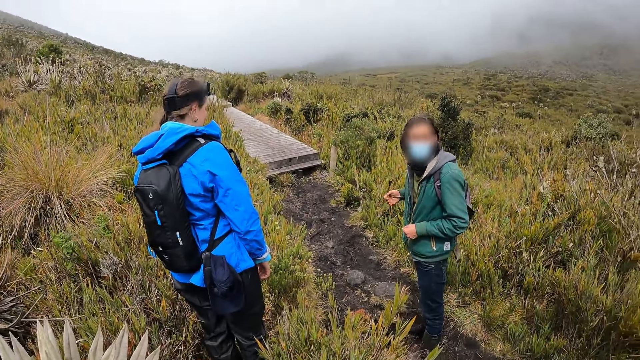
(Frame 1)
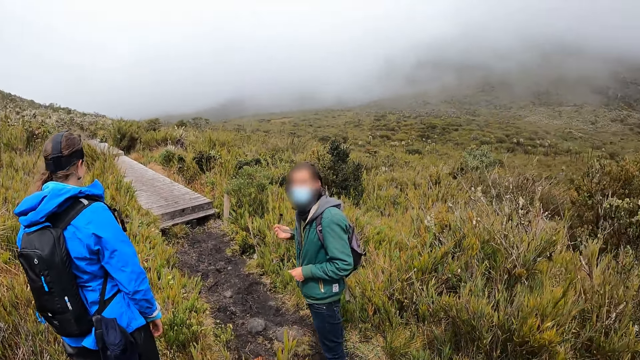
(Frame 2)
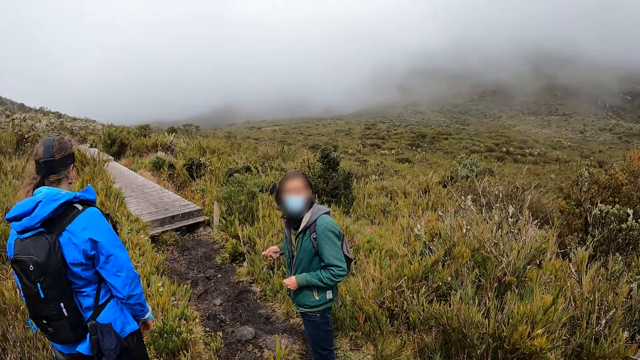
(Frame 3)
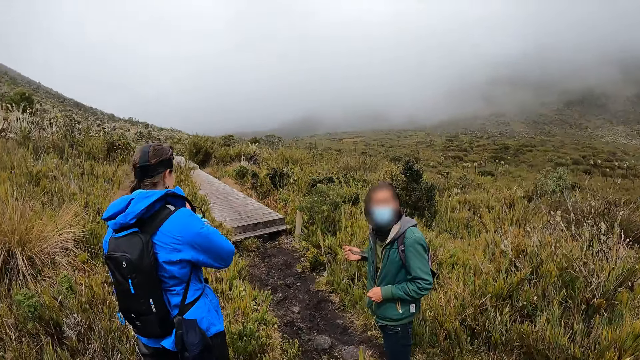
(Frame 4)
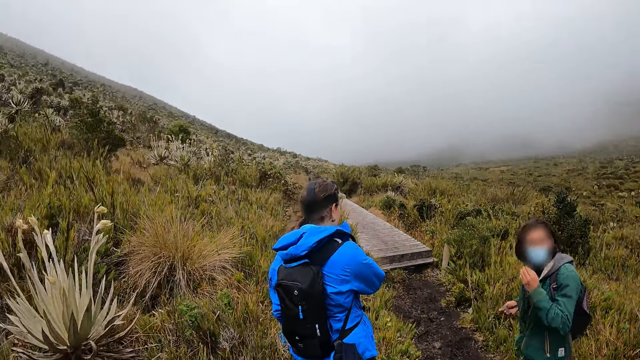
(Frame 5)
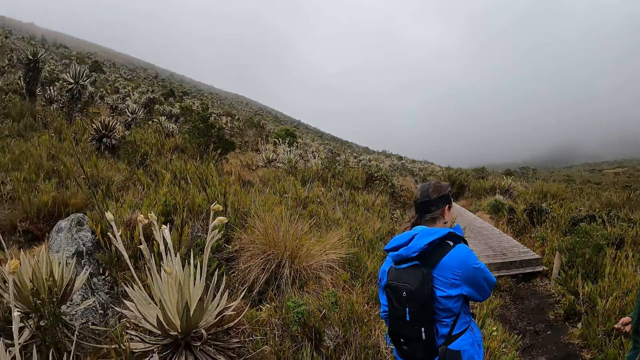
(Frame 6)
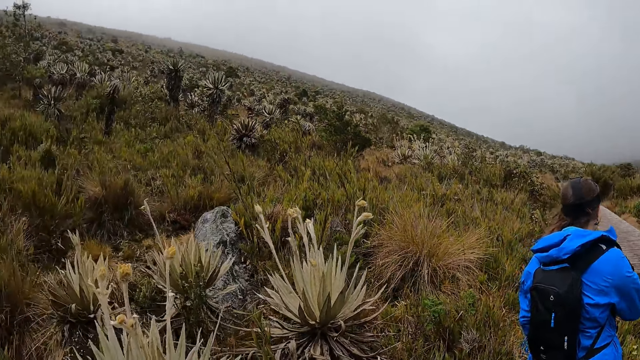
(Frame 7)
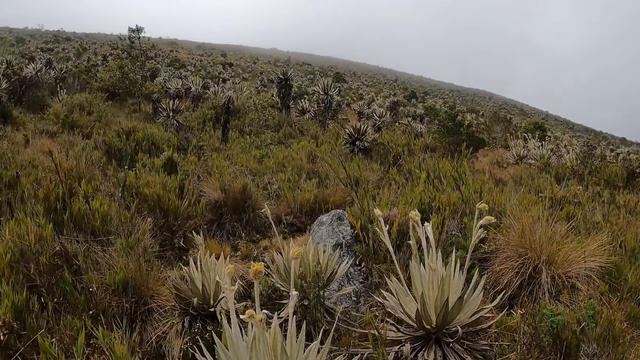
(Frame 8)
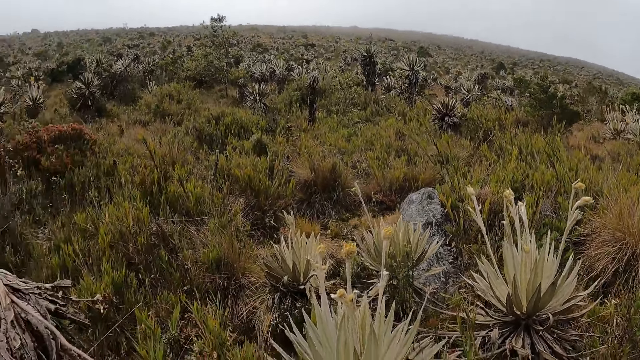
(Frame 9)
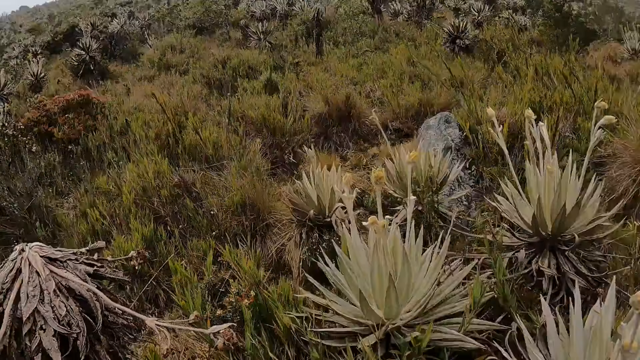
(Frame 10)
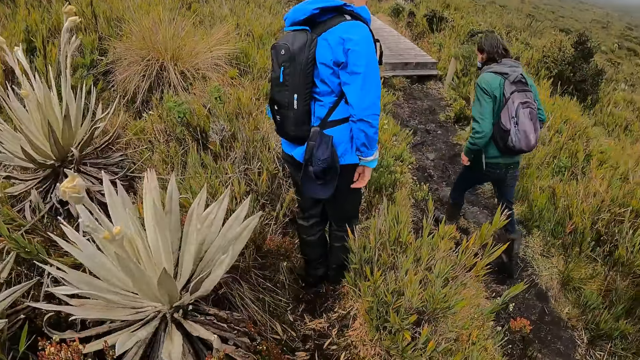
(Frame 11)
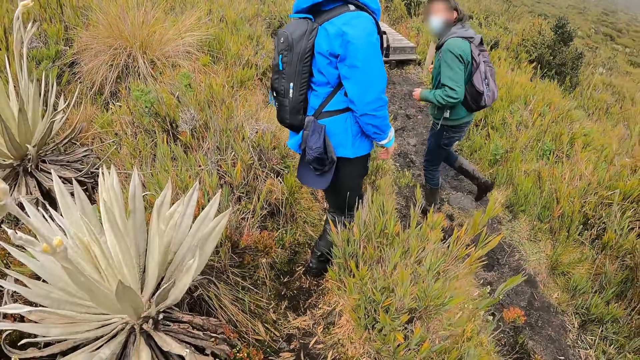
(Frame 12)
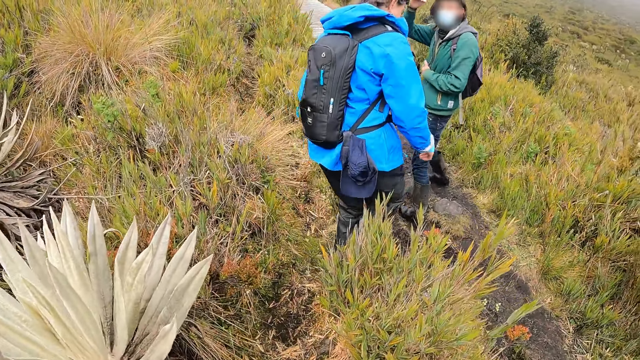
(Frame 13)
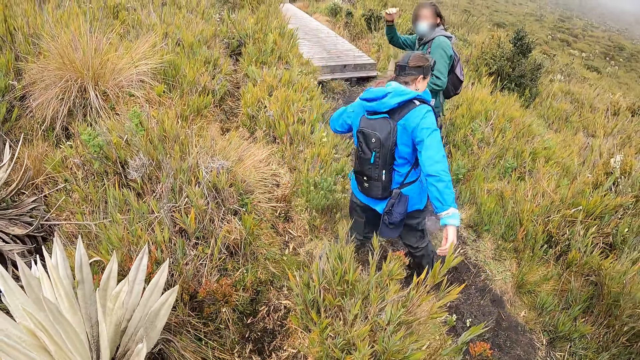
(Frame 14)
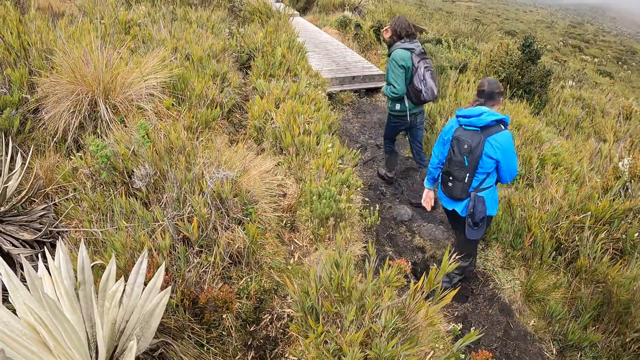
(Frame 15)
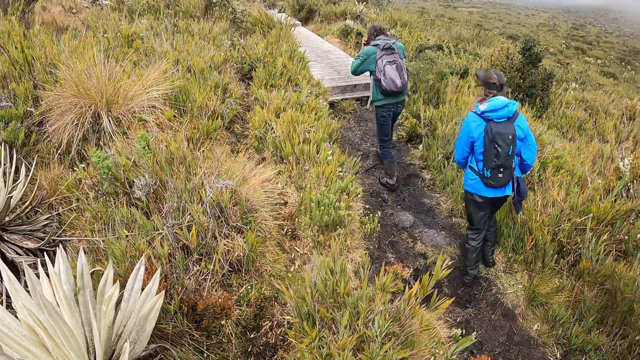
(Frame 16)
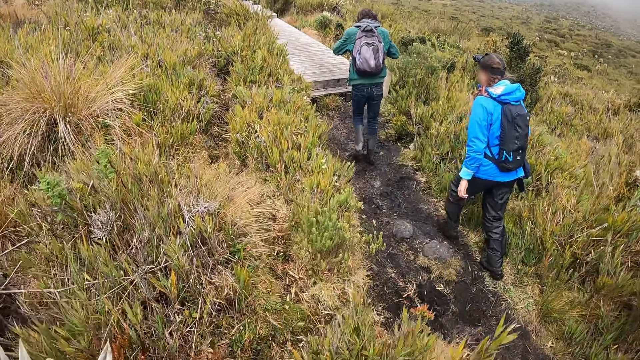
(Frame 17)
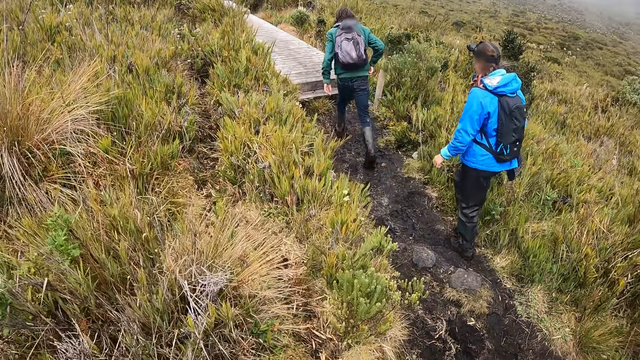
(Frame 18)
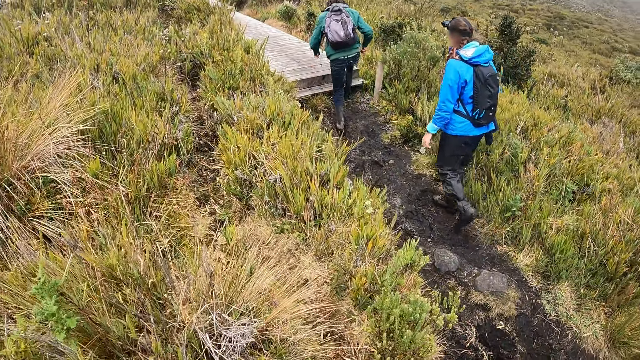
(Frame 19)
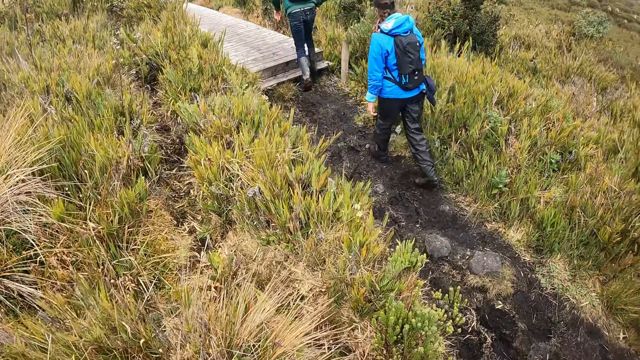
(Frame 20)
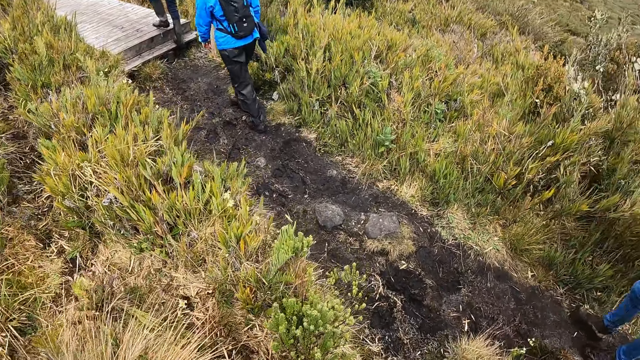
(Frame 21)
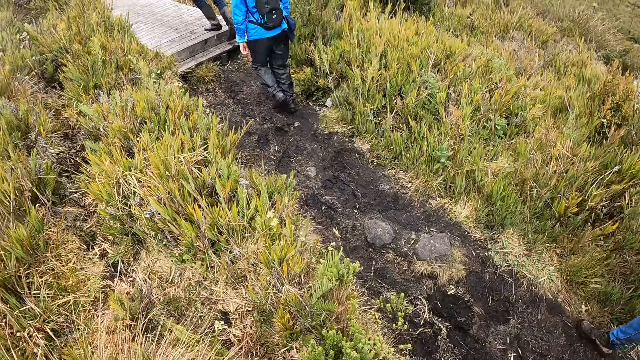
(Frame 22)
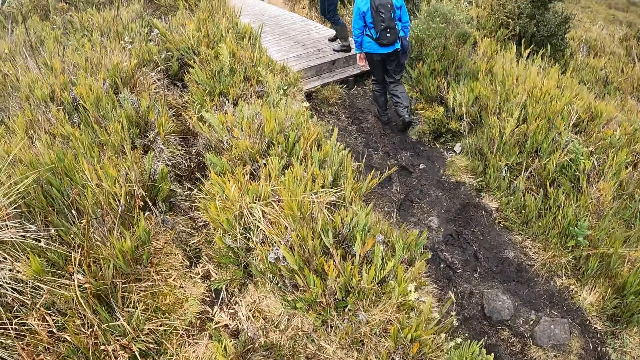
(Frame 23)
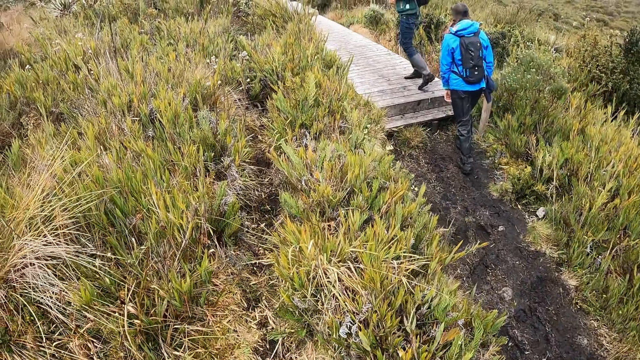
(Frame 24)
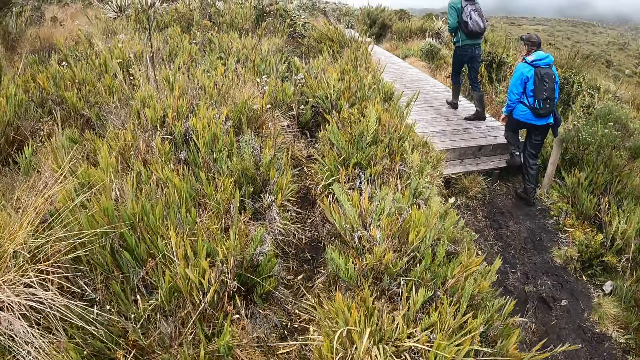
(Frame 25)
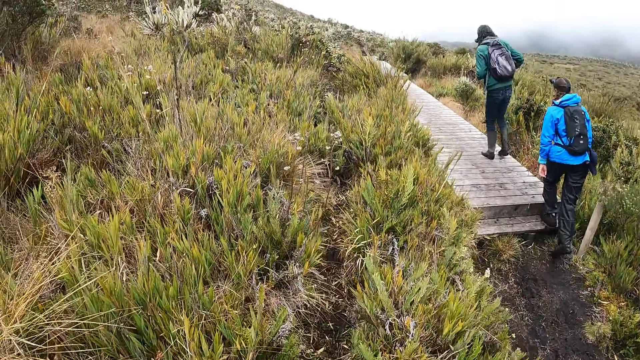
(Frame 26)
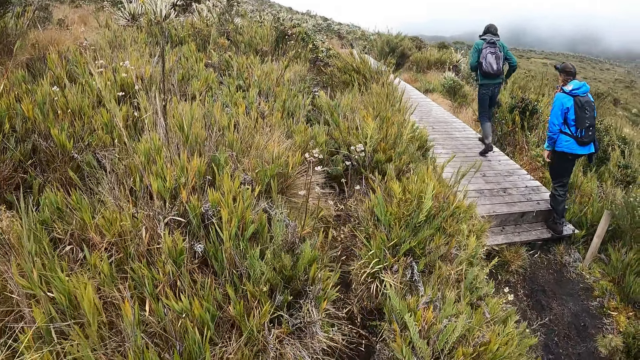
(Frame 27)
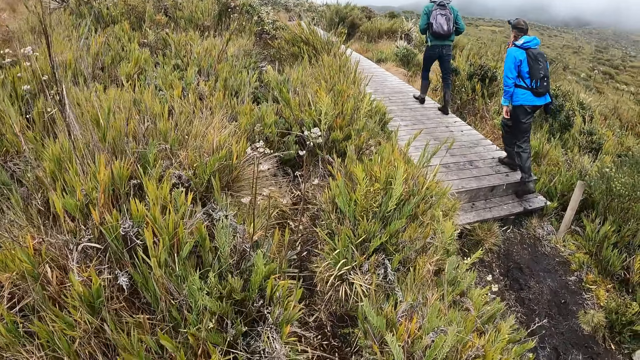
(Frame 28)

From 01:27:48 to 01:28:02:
The man adjusts her hair with her left hand. The camera wearer walks on the path in the forest.

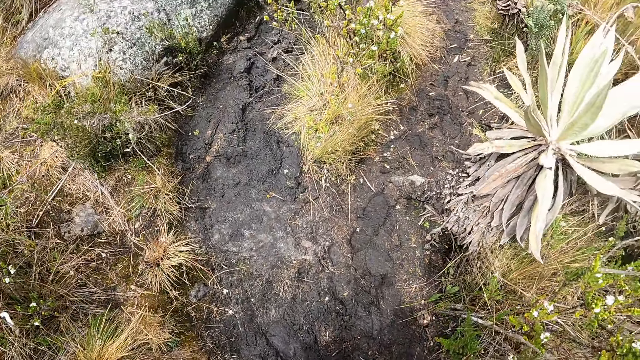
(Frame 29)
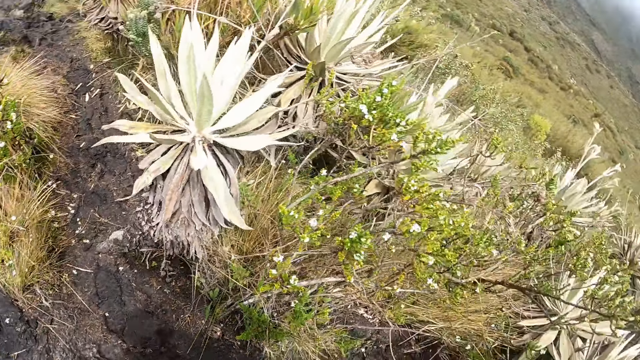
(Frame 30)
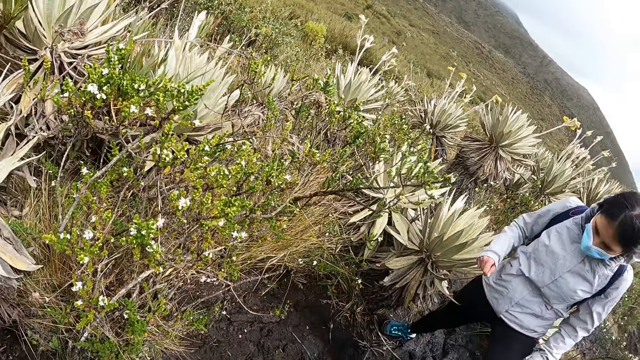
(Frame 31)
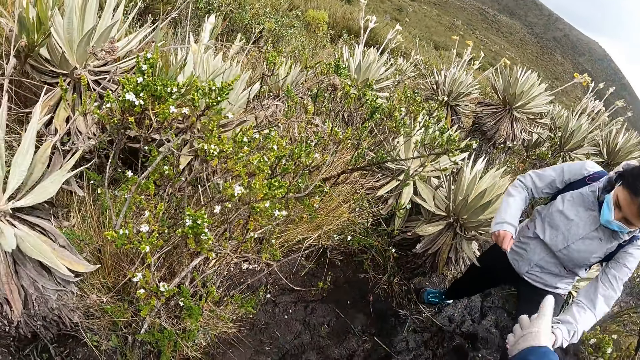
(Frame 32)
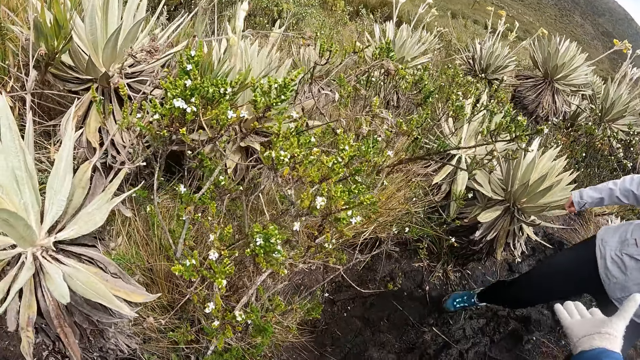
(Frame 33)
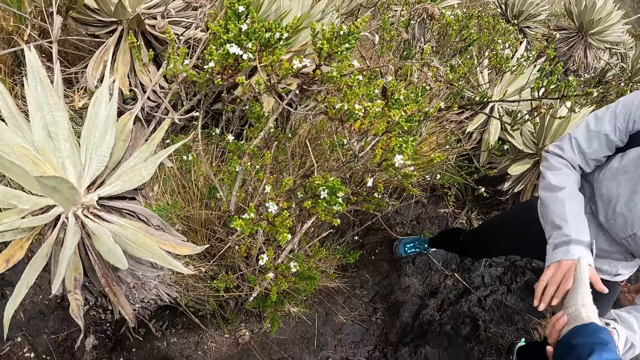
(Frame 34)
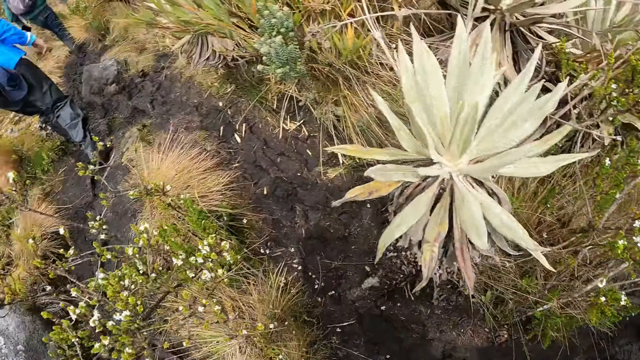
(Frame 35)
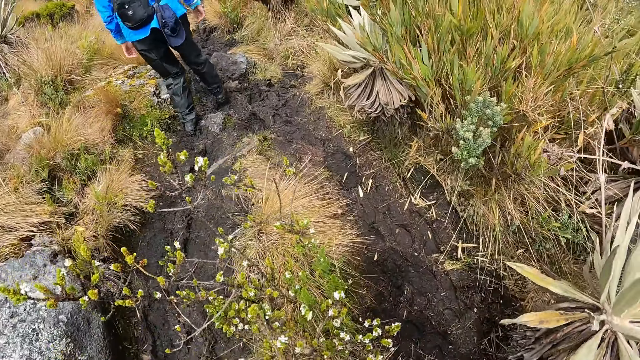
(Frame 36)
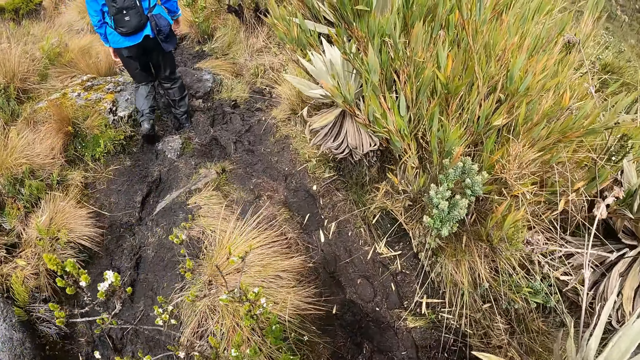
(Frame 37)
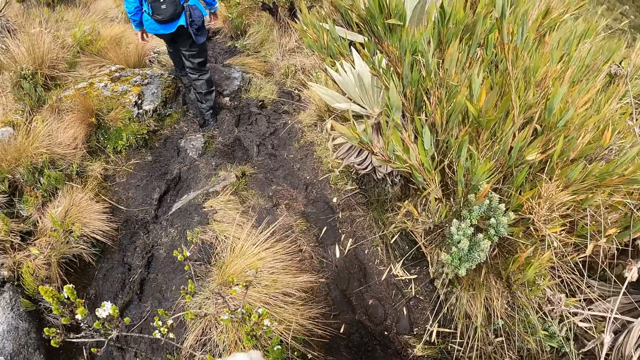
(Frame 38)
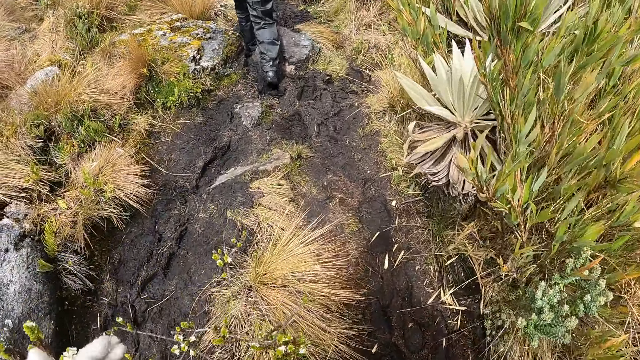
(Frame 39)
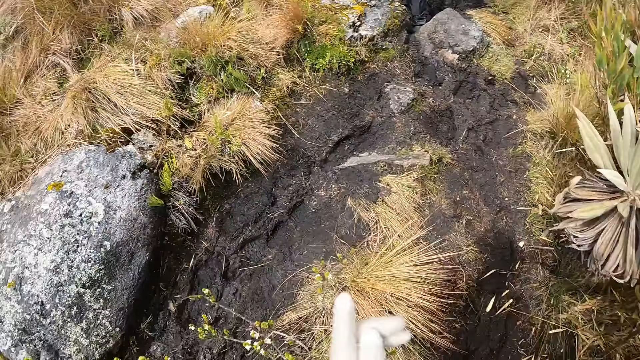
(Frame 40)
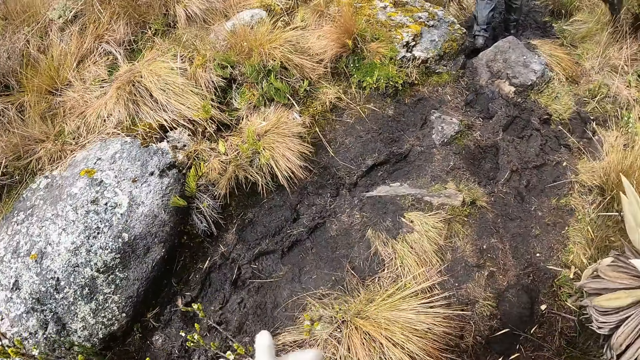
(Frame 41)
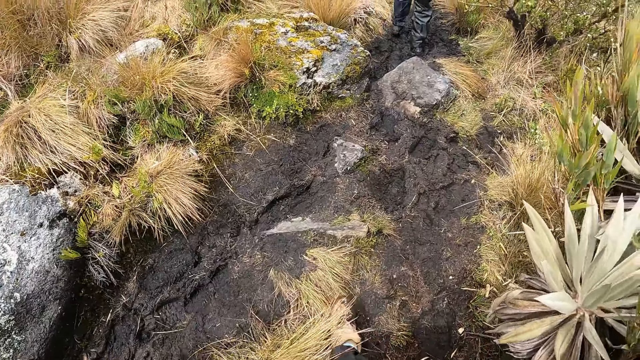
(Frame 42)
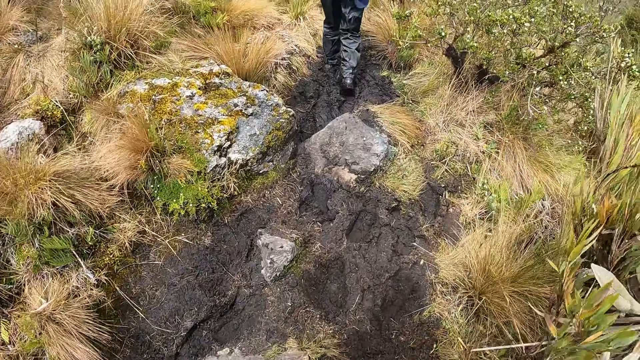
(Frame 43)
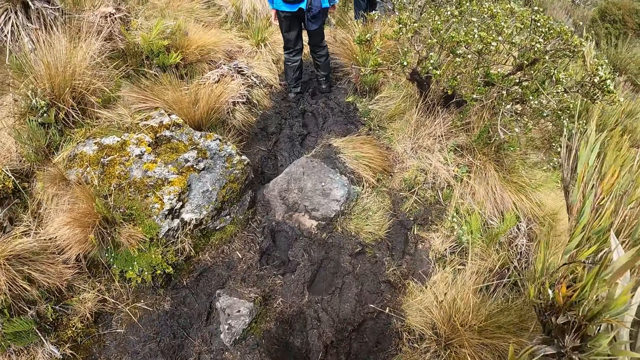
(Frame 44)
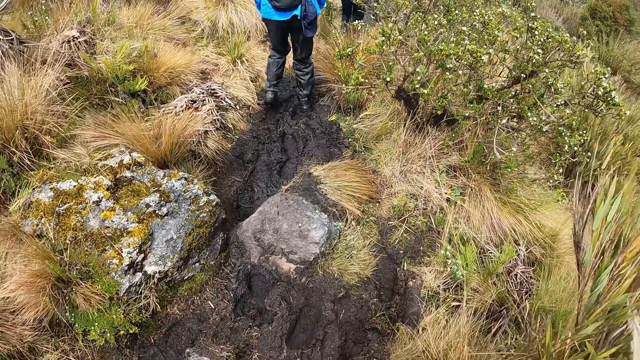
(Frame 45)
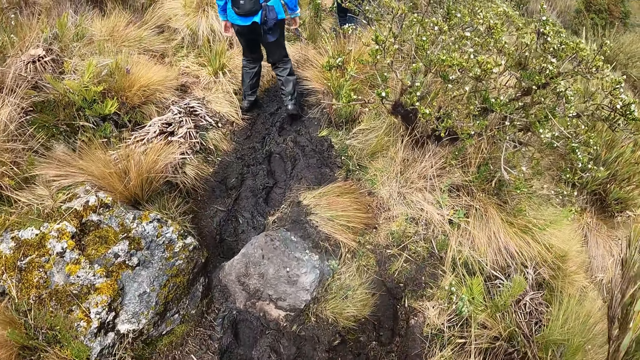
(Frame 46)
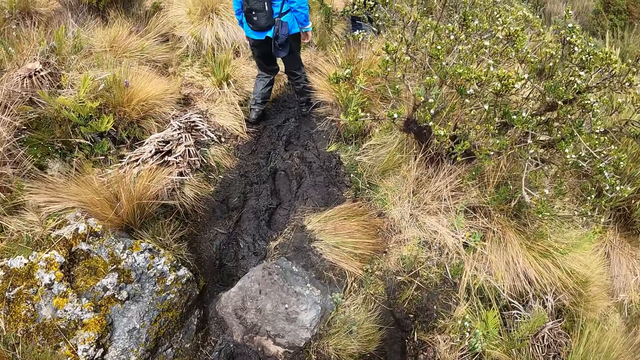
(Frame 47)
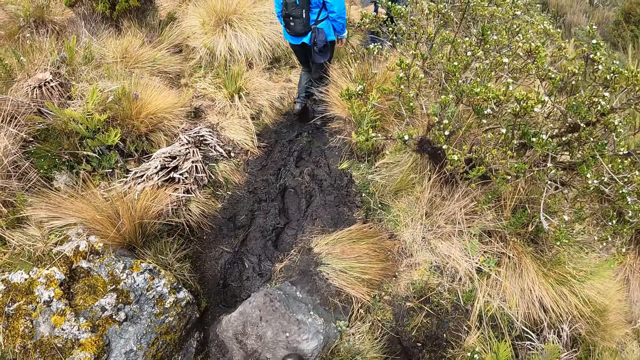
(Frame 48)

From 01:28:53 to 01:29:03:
The camera wearer stretches out her right hand. The woman holds the right hand of the camera wearer with her hands. The camera wearer shakes hands with the woman. She walks on the path in the forest.
